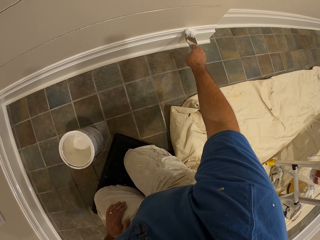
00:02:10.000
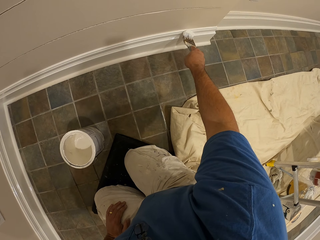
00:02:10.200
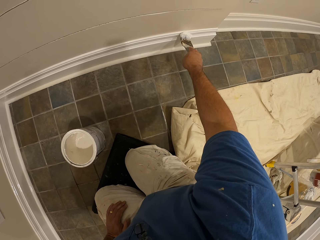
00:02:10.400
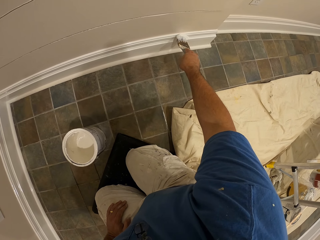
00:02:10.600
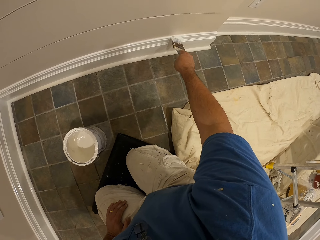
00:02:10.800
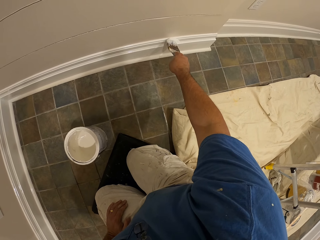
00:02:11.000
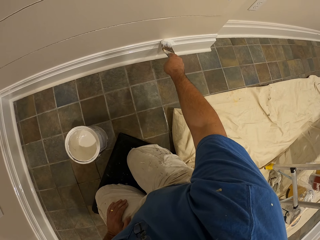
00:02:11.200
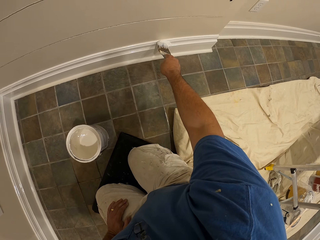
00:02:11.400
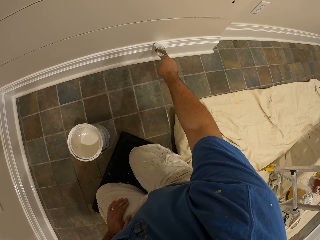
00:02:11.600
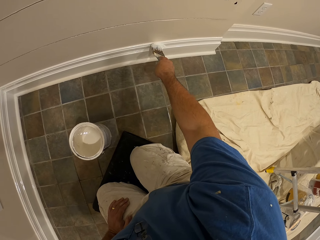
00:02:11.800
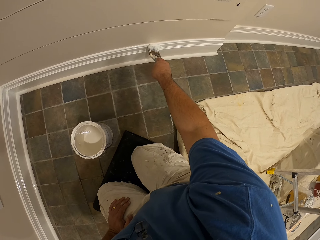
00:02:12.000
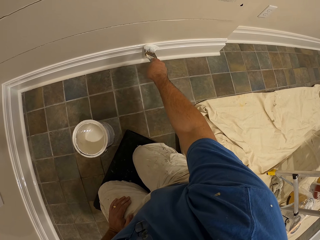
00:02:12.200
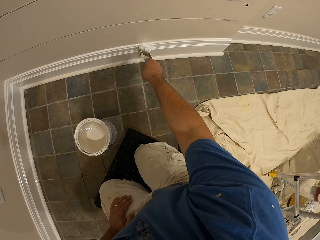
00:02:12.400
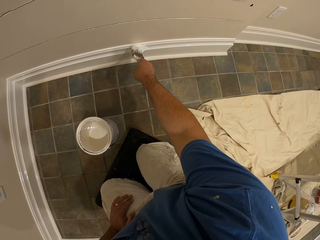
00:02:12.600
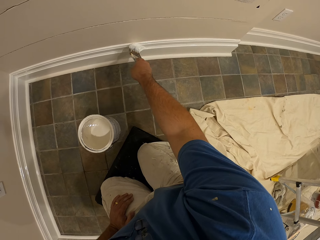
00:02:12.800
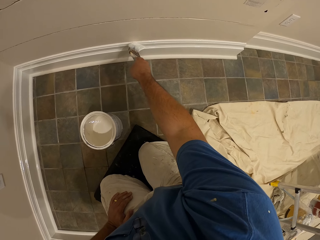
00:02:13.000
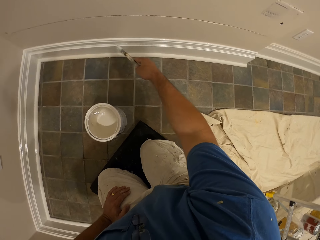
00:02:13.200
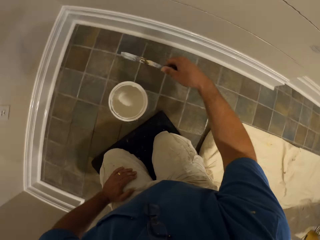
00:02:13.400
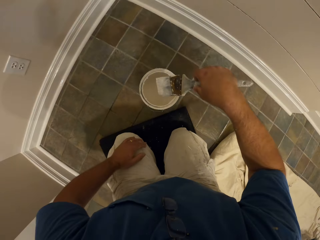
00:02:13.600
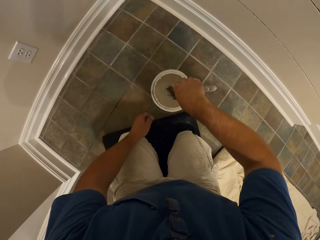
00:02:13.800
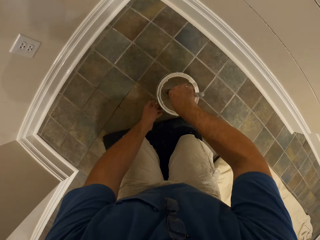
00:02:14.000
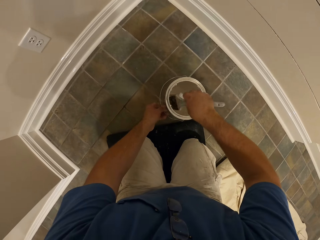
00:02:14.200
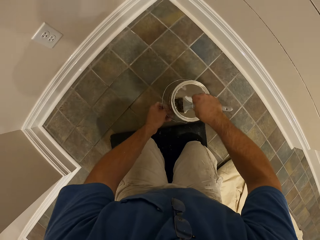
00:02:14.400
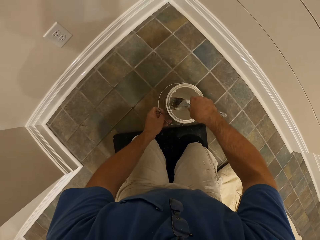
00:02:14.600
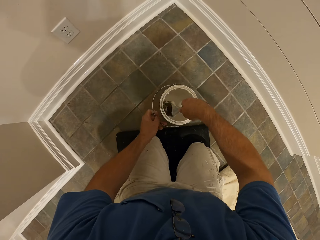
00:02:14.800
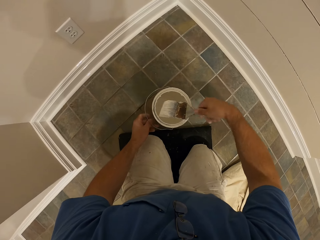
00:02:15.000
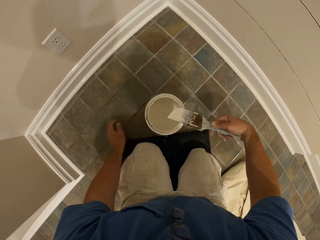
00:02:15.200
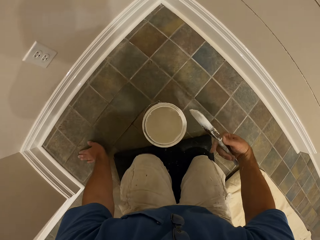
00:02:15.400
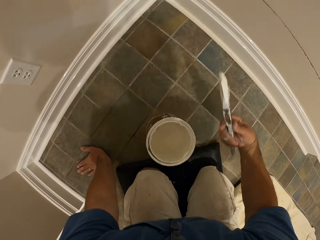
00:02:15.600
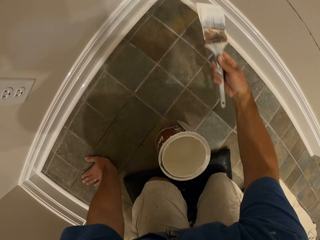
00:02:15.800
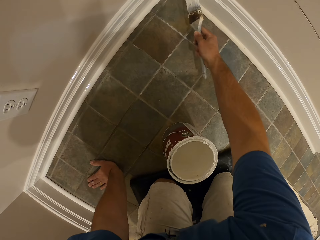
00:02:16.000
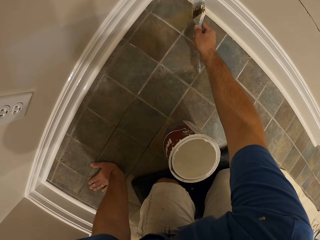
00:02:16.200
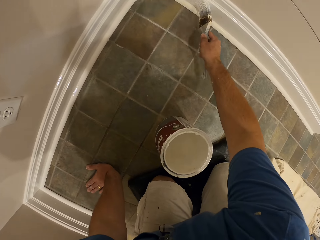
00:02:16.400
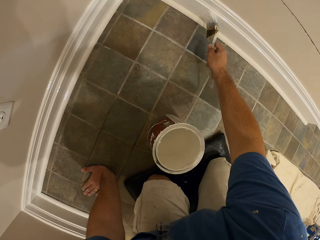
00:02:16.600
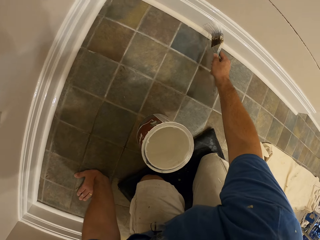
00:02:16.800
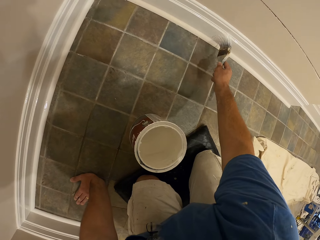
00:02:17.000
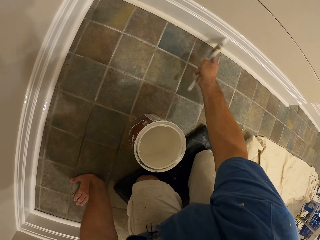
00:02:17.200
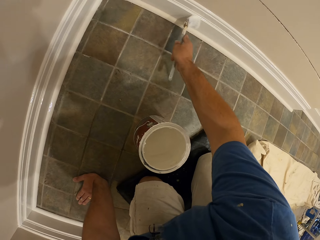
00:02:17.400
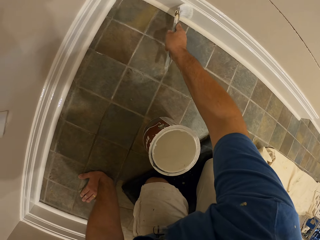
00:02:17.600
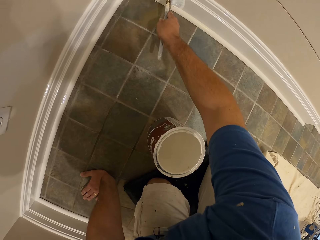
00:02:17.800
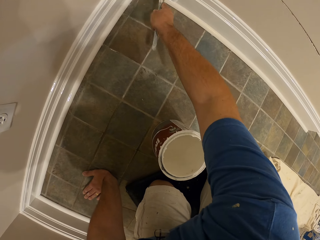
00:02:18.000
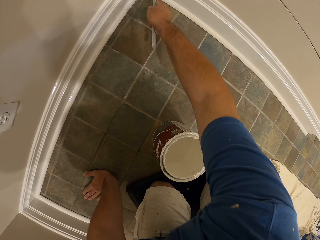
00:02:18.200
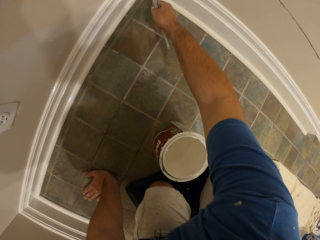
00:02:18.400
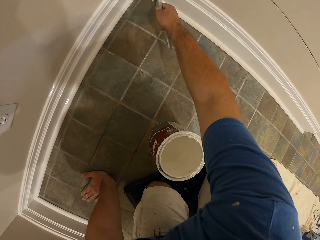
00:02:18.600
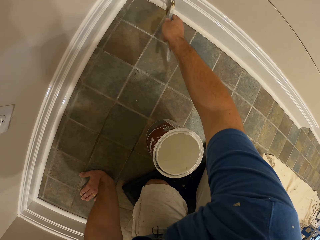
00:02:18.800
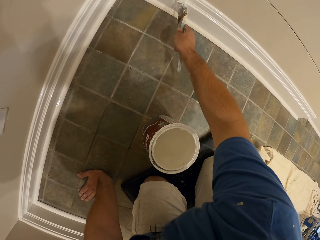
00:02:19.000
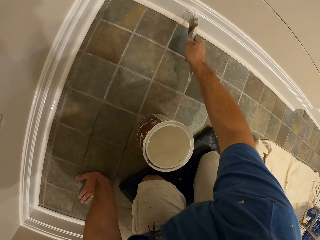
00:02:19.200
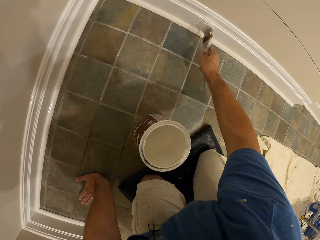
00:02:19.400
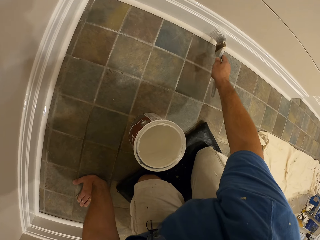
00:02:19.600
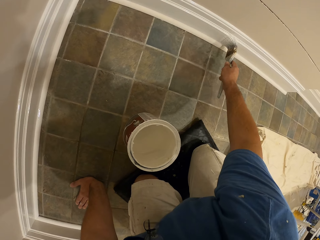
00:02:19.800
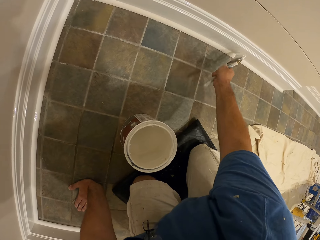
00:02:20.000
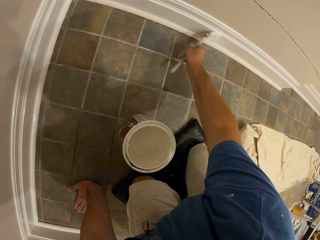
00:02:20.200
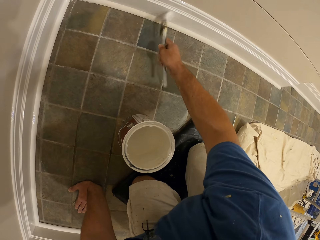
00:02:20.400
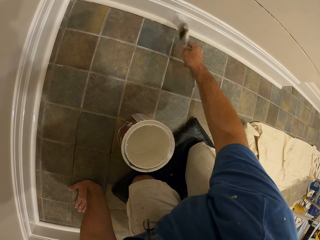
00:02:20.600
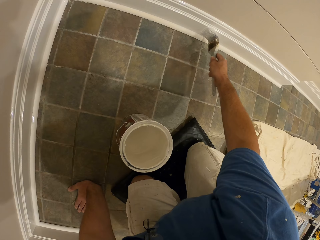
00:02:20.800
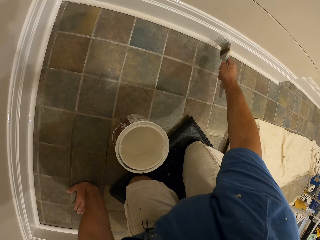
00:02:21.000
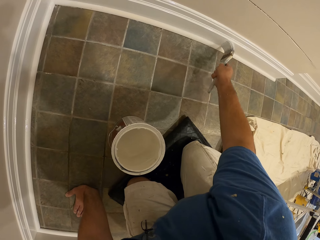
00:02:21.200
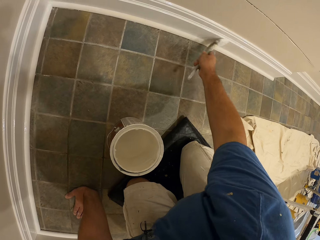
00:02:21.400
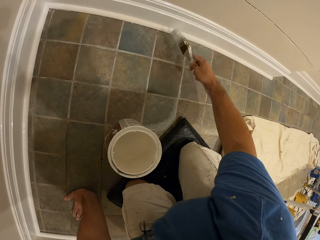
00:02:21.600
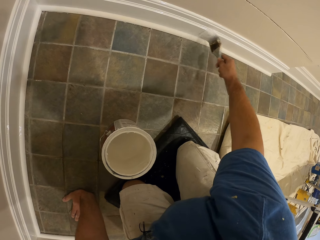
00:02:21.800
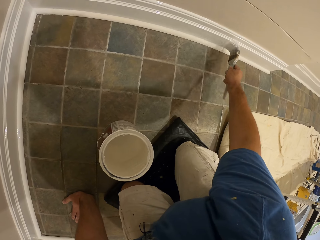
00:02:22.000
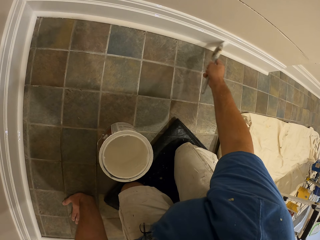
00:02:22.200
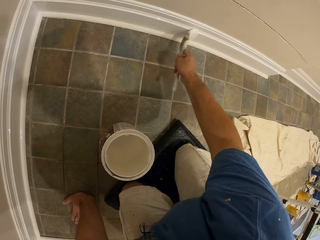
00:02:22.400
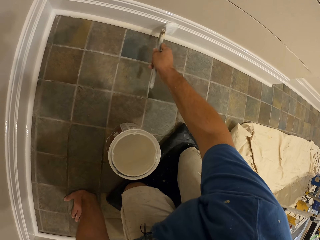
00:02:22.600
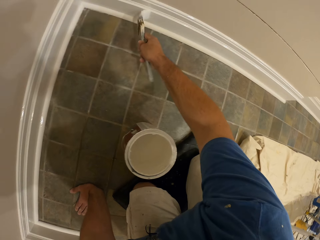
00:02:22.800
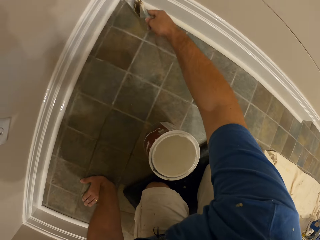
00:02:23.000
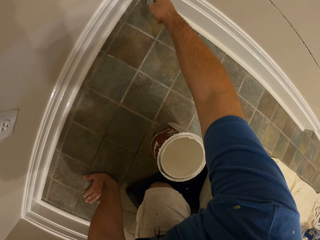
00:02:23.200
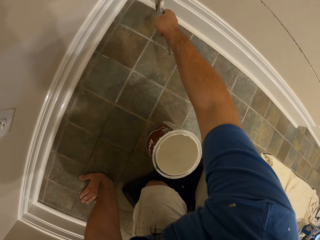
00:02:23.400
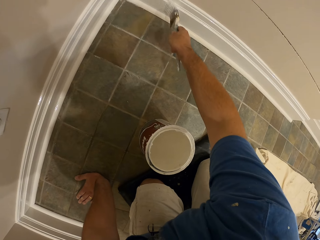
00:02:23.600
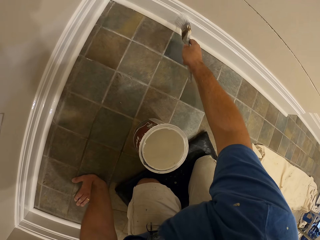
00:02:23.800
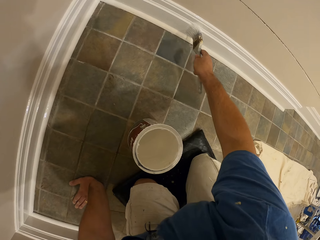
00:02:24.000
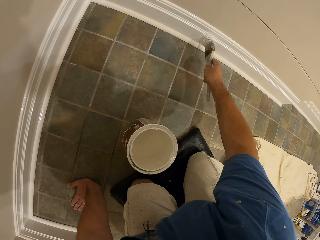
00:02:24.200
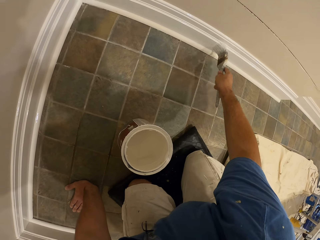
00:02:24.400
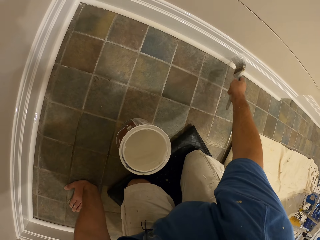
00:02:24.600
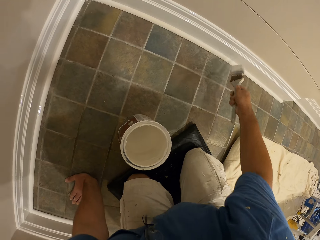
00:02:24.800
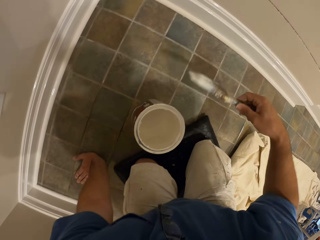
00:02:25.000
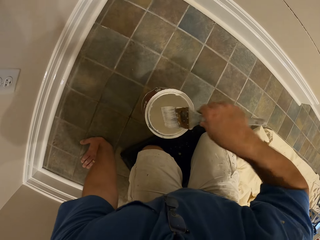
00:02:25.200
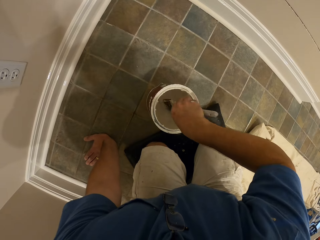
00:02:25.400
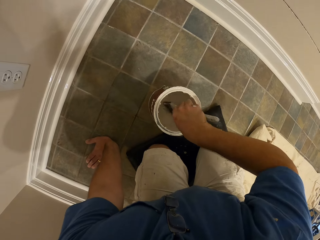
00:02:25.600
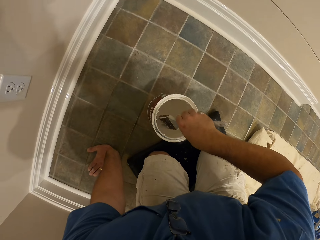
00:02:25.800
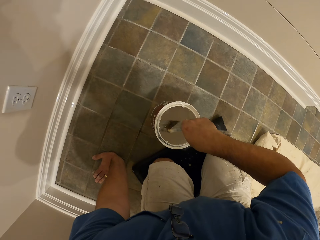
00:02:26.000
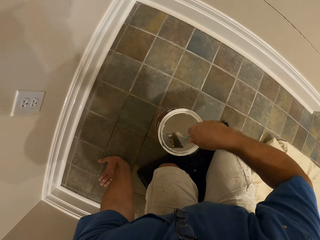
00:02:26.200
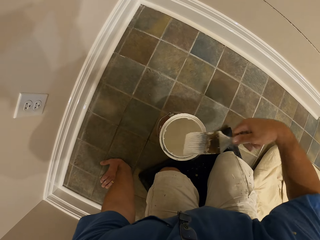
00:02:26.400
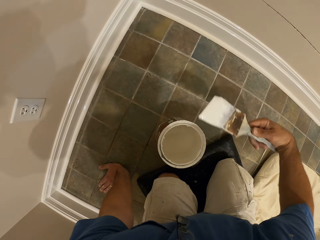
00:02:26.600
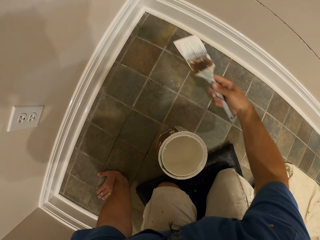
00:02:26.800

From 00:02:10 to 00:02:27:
The camera wearer gets more paint from the container with the paint brush. They paint the wall of the room. They get more paint from the container with the paint brush.
